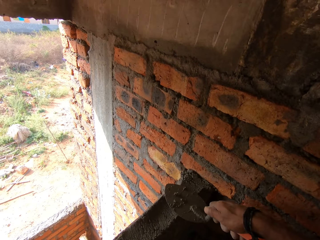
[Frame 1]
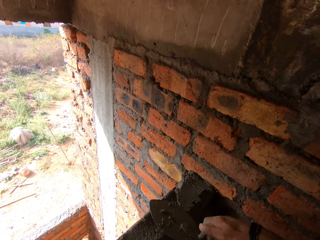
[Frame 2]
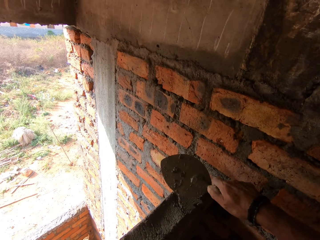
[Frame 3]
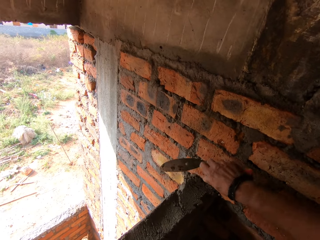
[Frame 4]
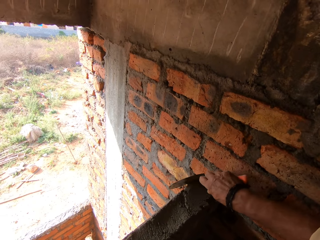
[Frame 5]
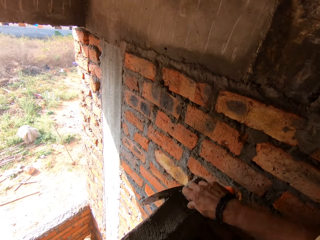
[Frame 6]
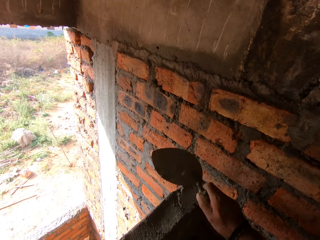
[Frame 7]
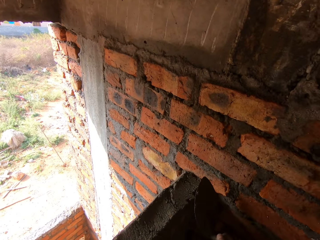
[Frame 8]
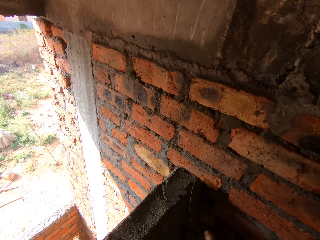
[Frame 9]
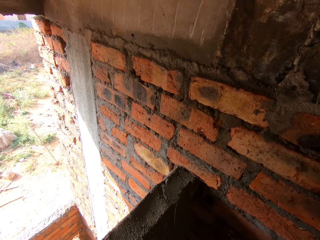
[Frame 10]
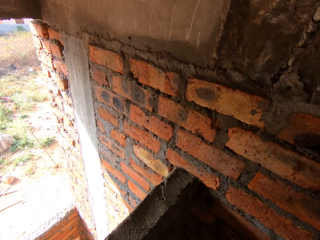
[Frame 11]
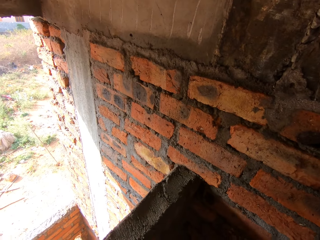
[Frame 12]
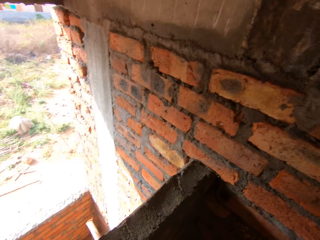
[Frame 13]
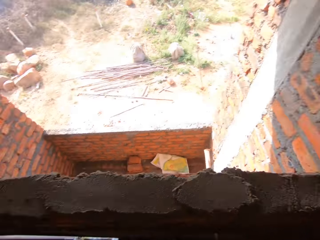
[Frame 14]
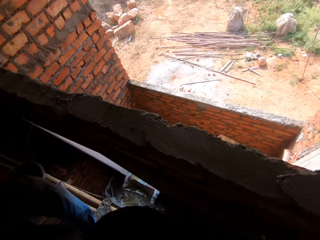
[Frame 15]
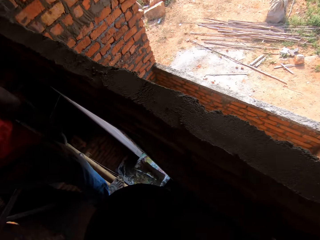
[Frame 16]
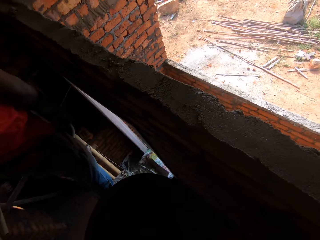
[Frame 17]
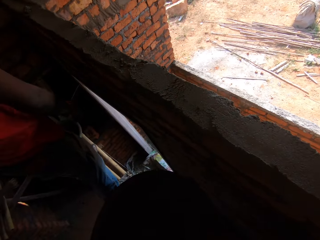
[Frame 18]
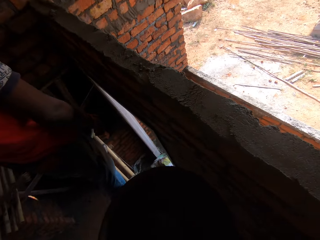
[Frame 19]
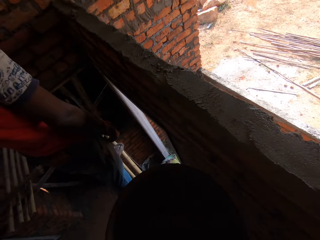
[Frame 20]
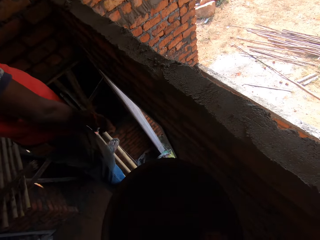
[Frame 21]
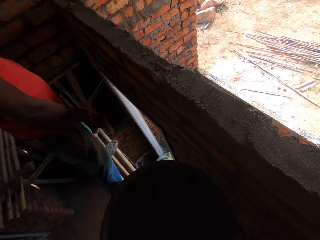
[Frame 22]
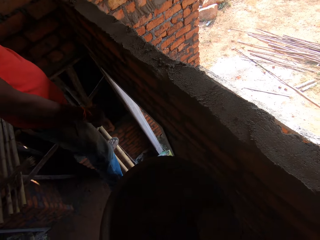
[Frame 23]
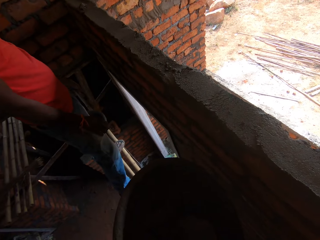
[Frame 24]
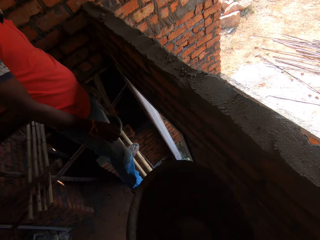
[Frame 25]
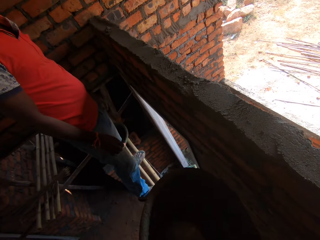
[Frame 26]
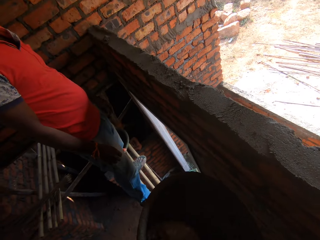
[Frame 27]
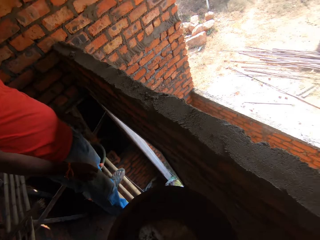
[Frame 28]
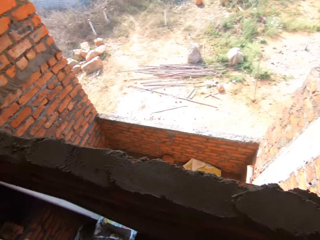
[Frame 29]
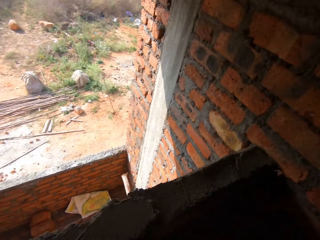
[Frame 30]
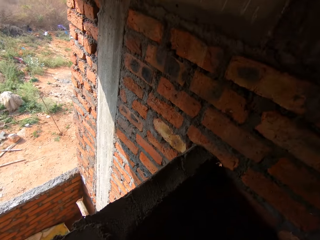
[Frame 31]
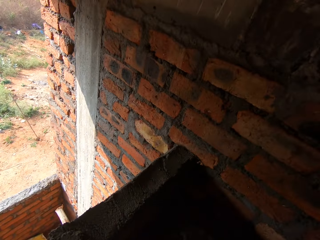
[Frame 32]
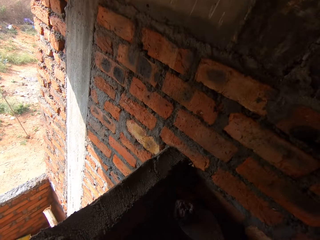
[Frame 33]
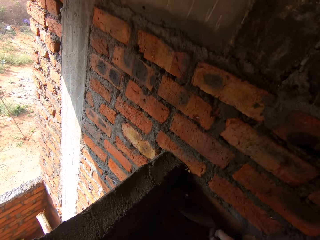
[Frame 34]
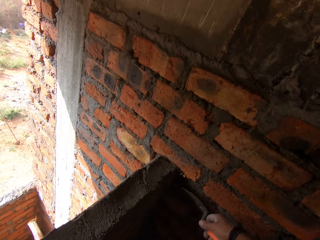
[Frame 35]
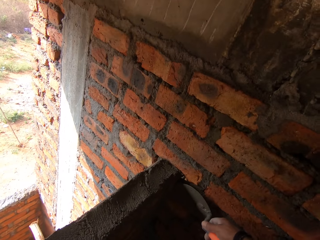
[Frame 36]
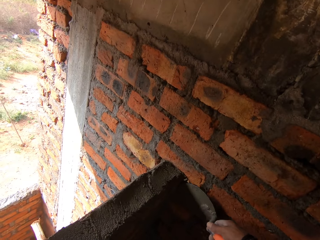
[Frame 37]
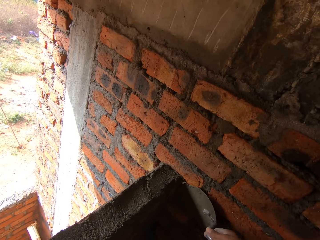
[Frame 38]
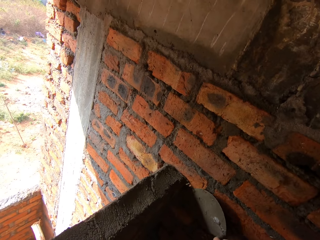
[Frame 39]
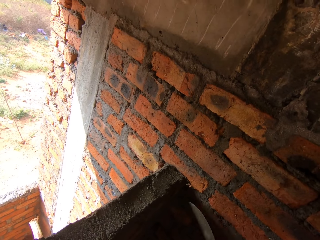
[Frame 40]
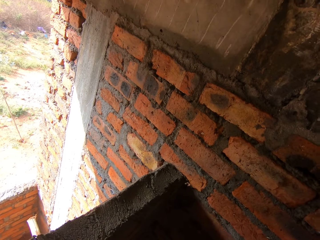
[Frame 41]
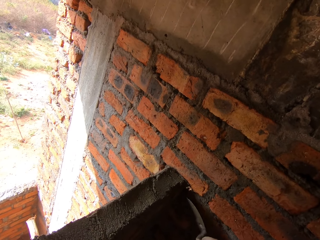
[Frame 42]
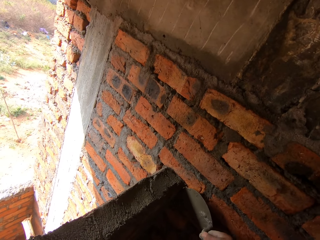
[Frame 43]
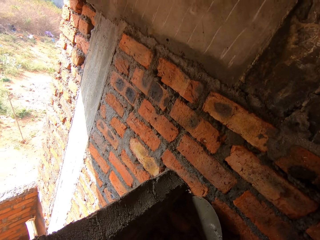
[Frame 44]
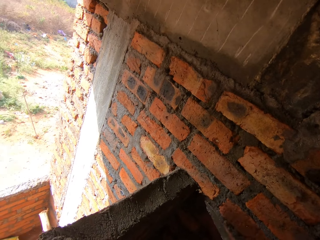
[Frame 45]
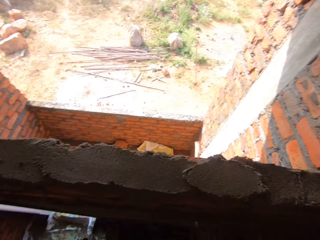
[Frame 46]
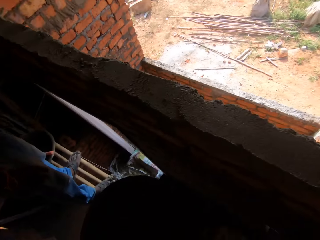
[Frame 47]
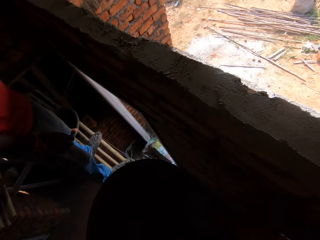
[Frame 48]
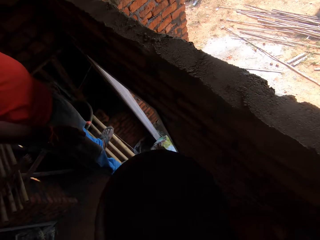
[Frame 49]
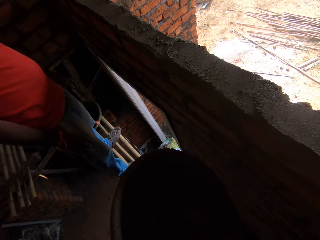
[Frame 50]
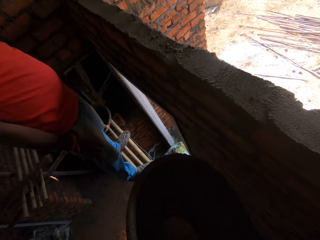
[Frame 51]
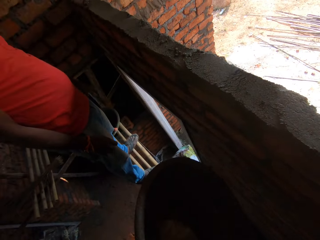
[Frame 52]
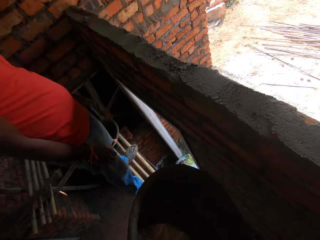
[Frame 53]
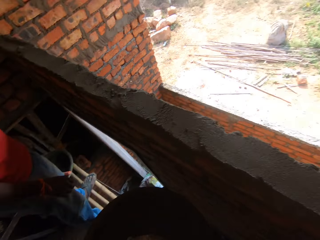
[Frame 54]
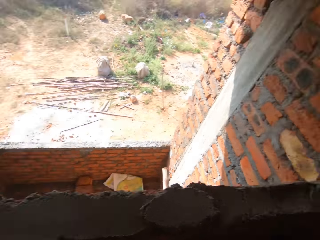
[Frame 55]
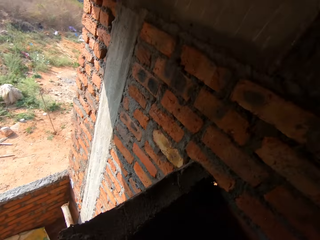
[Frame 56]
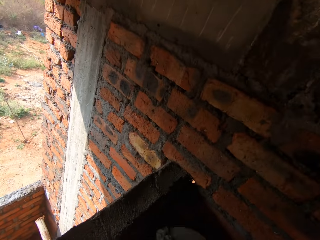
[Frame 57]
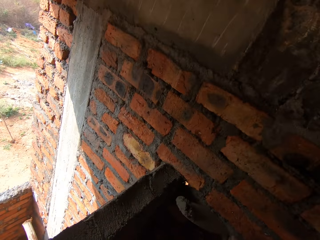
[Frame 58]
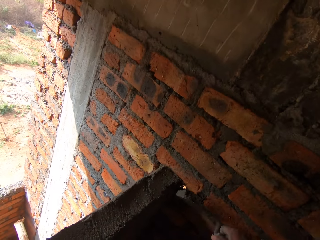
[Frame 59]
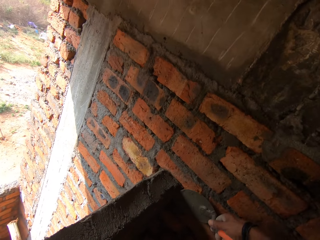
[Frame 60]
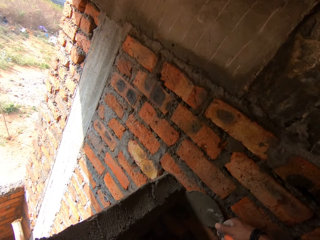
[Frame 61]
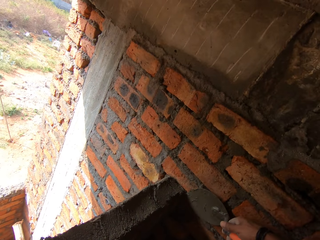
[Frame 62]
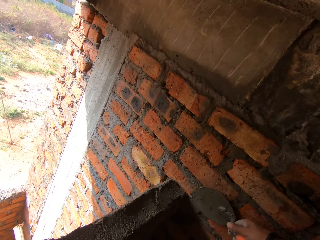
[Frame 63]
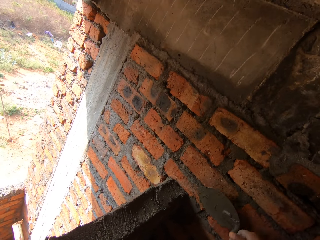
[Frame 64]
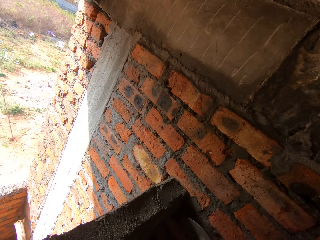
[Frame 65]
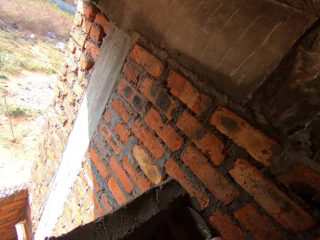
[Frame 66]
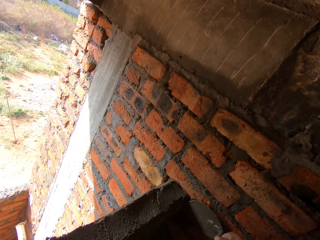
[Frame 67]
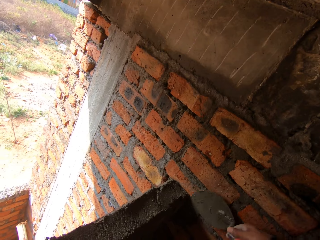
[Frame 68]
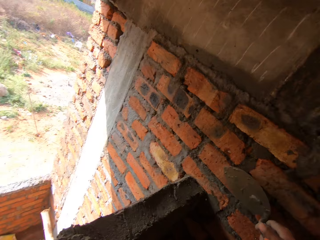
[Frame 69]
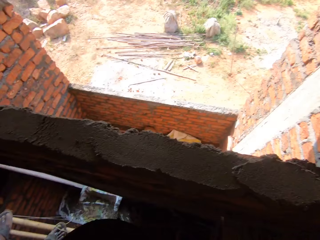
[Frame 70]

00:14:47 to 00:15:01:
The camera wearer smears cement on the bricks with a trowel. They look around. They scoop the cement with the trowel. They smear the cement on the bricks with the trowel. They look around. They scoop the cement with the trowel. They smear the cement on the bricks with the trowel.

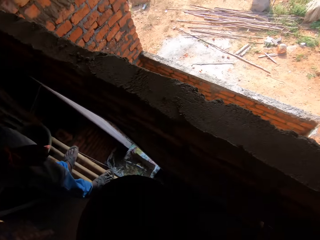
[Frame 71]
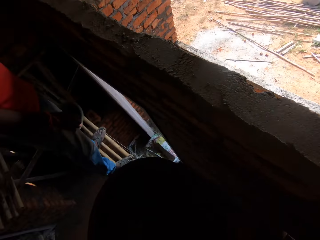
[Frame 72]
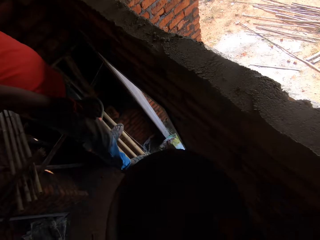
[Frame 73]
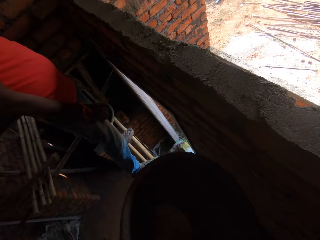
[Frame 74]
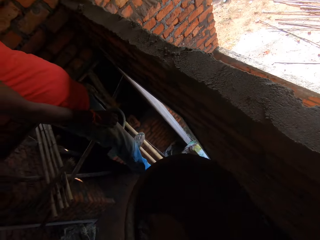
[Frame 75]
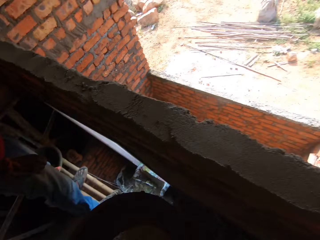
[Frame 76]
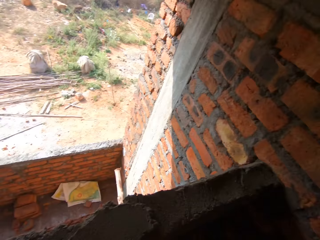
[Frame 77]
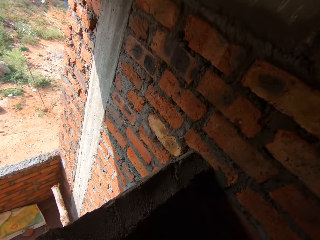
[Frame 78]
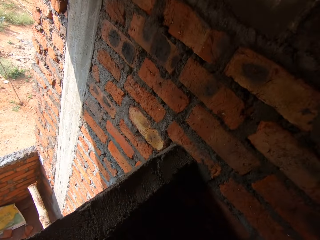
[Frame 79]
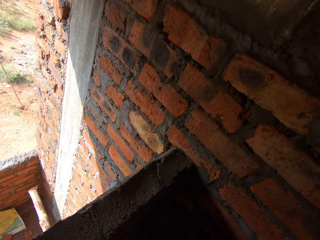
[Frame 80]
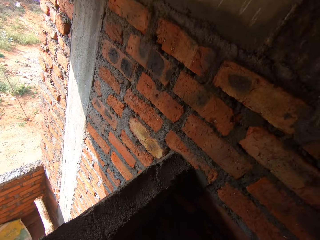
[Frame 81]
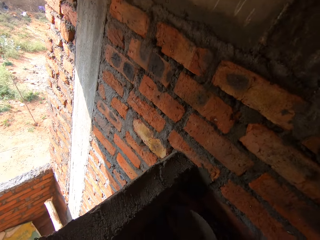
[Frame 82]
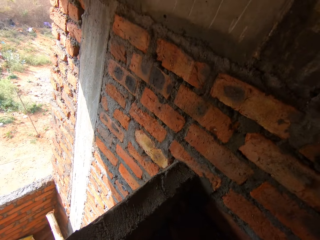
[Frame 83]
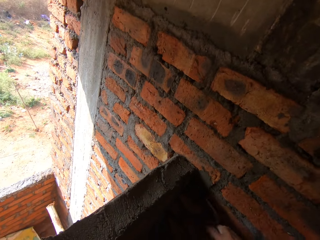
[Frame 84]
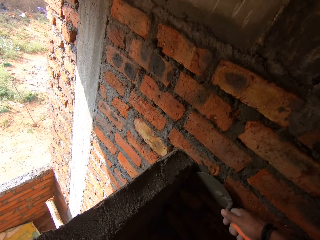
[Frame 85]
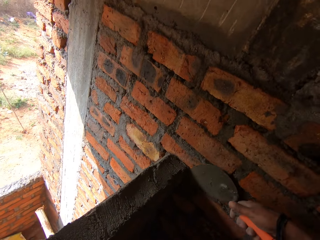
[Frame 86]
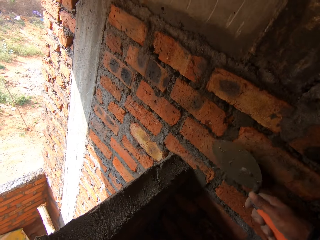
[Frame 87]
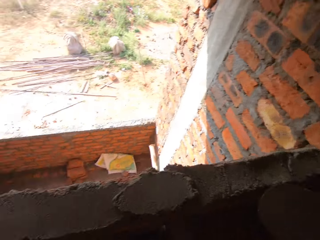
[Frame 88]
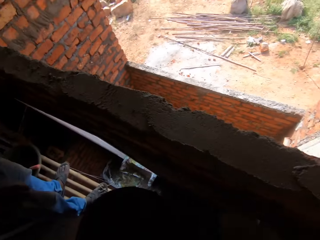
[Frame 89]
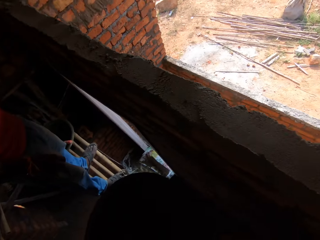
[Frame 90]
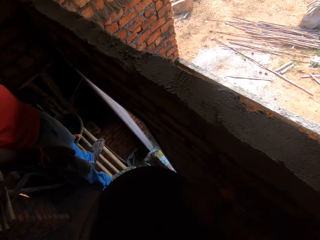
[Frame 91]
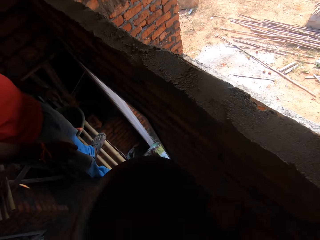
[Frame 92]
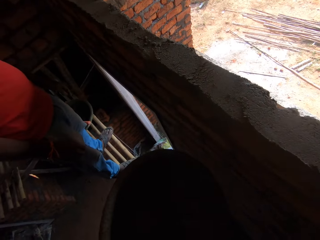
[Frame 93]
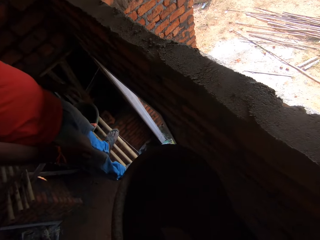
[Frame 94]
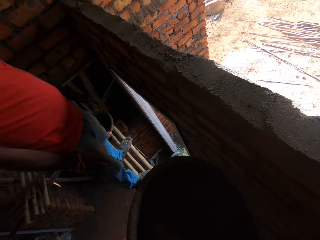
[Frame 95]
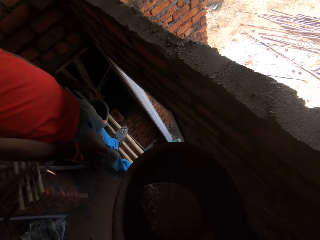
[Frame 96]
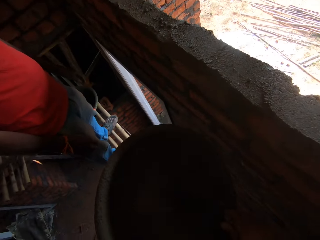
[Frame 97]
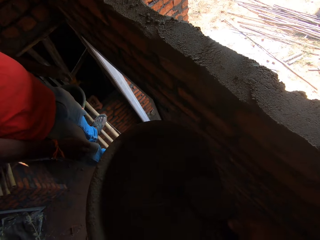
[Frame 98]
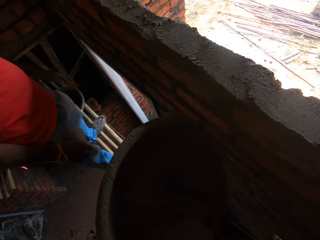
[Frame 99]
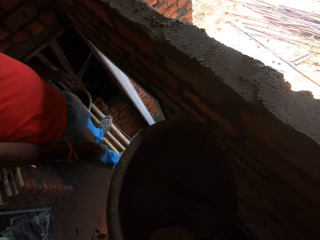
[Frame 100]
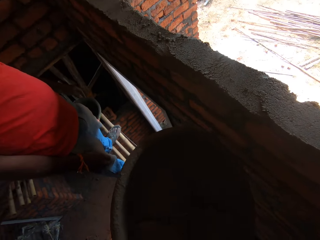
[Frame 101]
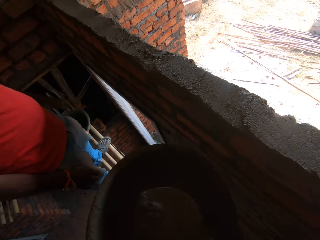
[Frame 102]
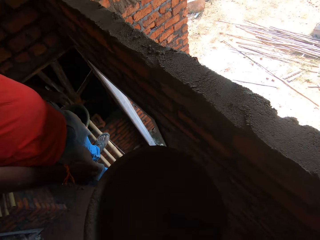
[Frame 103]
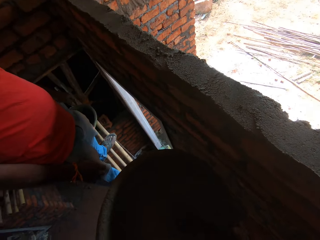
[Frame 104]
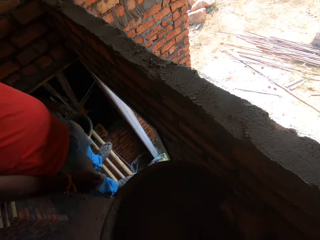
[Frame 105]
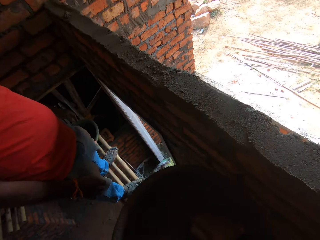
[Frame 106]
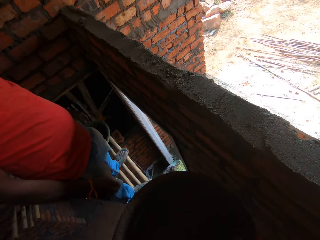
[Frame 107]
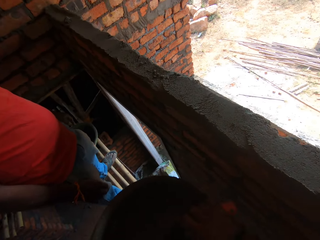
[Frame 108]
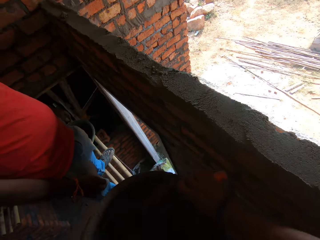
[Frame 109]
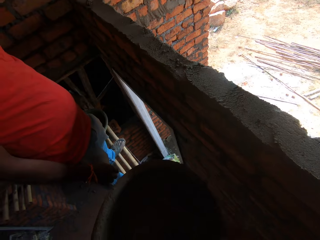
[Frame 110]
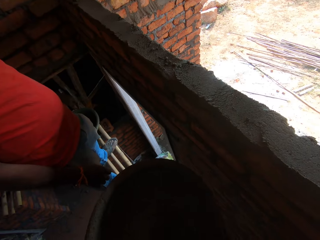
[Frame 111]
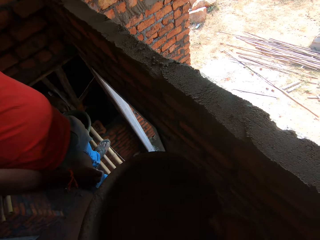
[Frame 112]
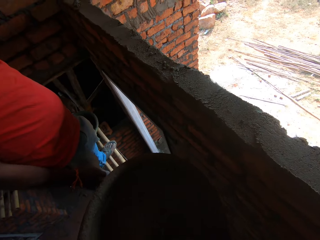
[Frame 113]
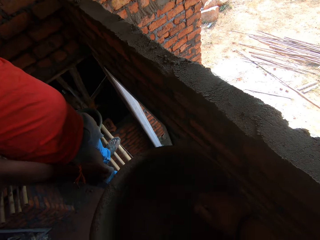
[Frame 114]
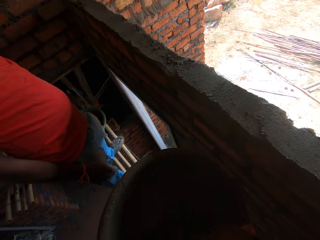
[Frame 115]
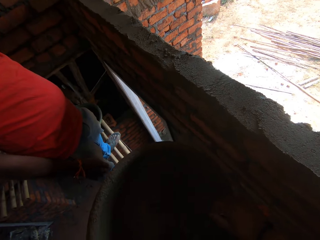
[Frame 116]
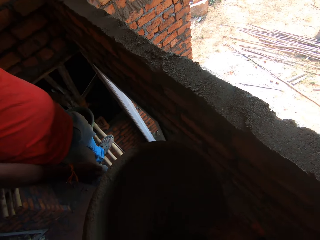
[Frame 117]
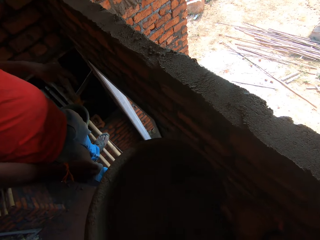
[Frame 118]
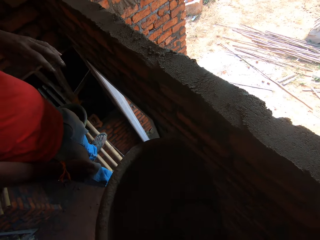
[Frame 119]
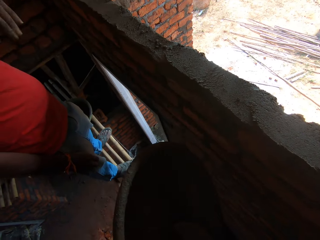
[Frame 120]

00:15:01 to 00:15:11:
The camera wearer looks around. They scoop cement with a trowel, smear the cement on the bricks with the trowel, and scoop the cement with the trowel.
